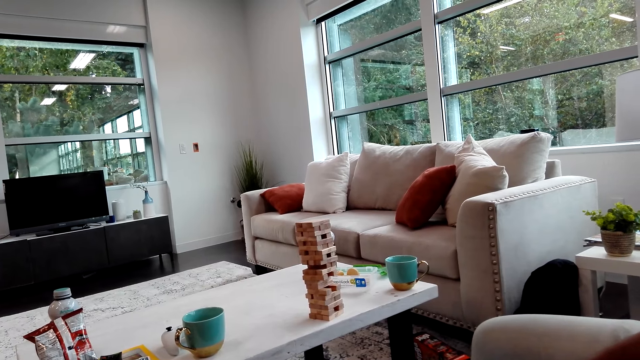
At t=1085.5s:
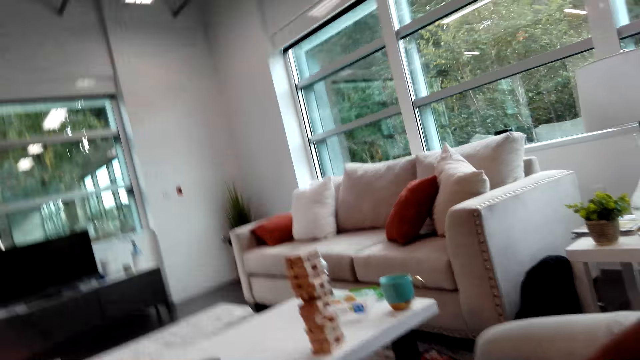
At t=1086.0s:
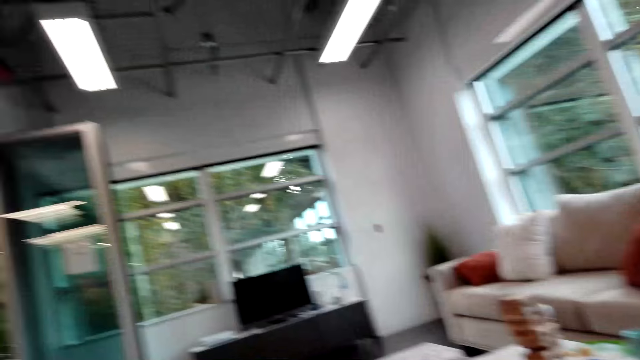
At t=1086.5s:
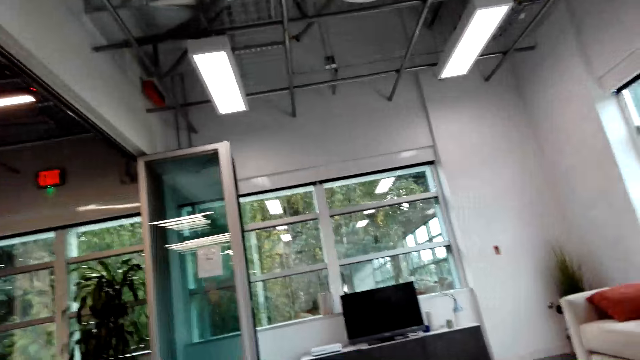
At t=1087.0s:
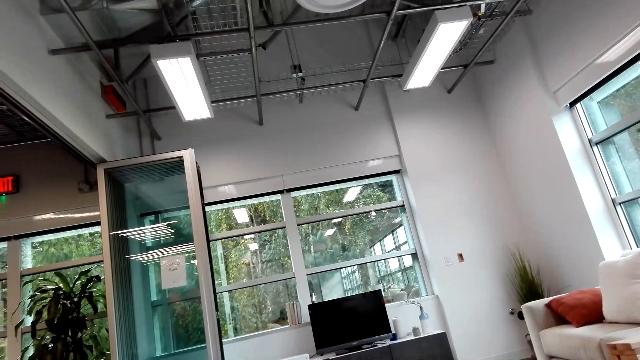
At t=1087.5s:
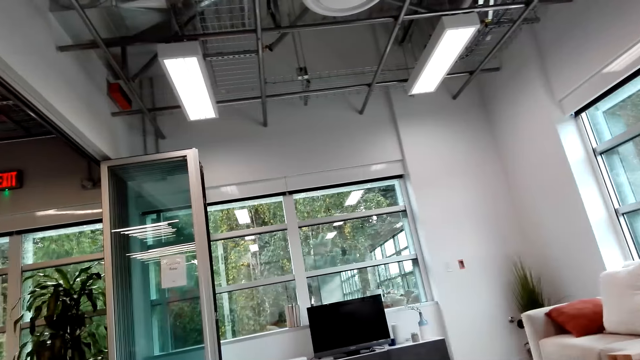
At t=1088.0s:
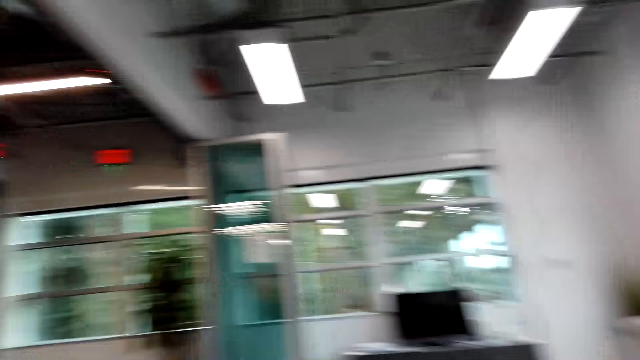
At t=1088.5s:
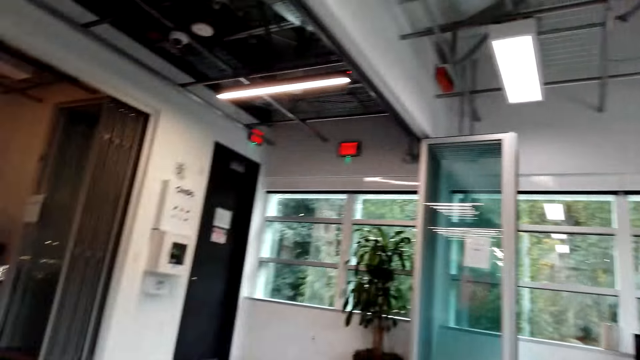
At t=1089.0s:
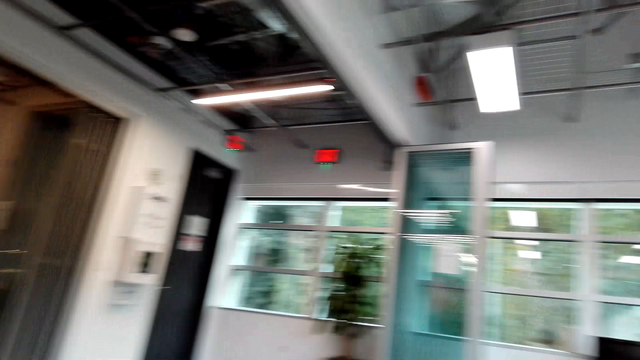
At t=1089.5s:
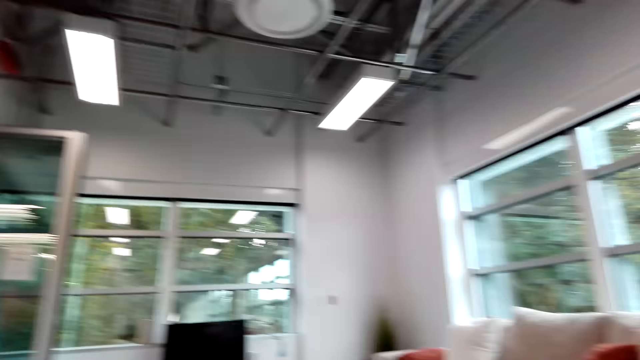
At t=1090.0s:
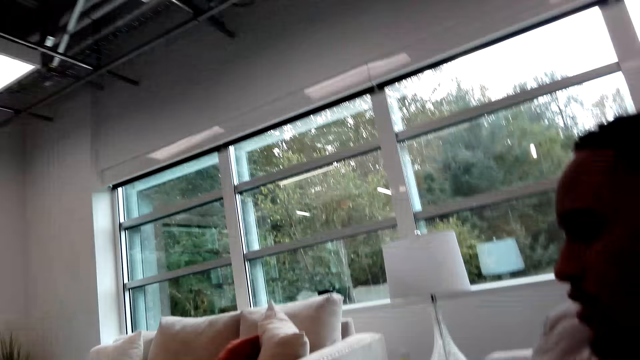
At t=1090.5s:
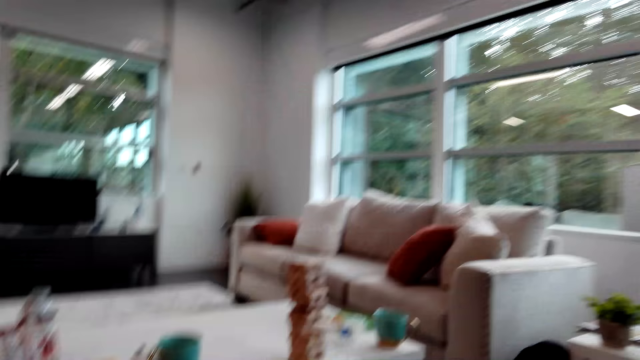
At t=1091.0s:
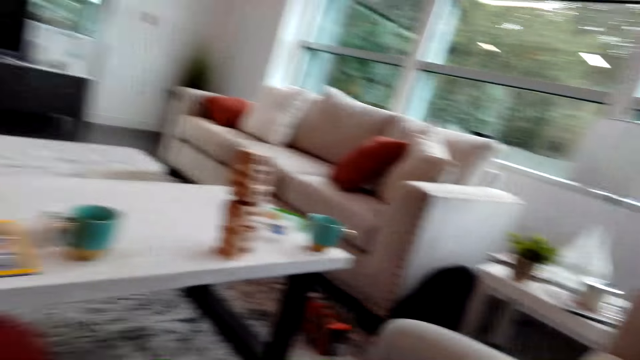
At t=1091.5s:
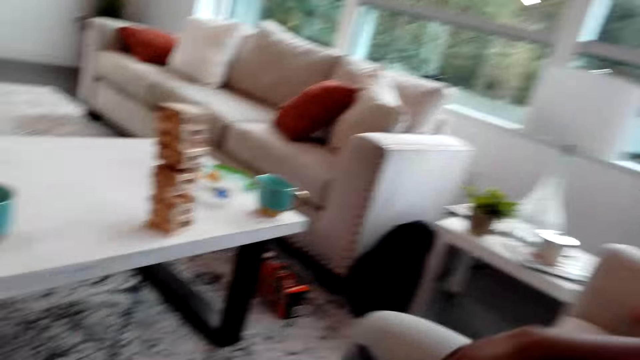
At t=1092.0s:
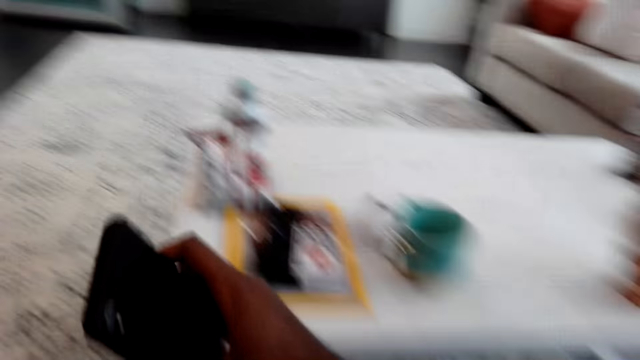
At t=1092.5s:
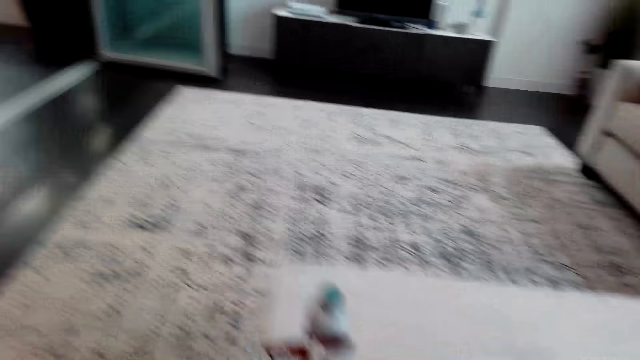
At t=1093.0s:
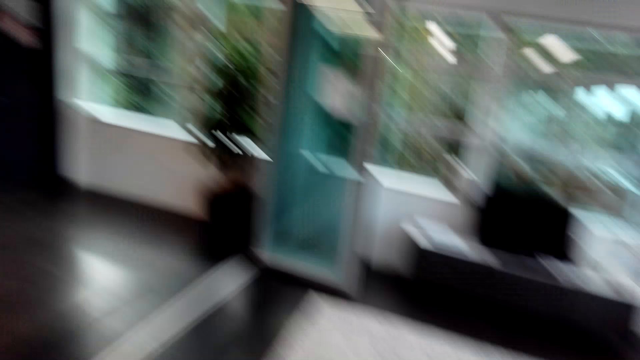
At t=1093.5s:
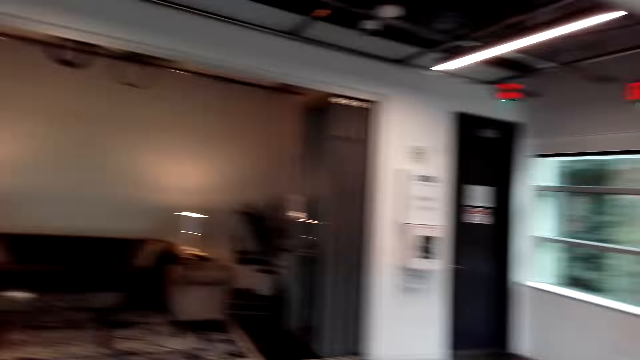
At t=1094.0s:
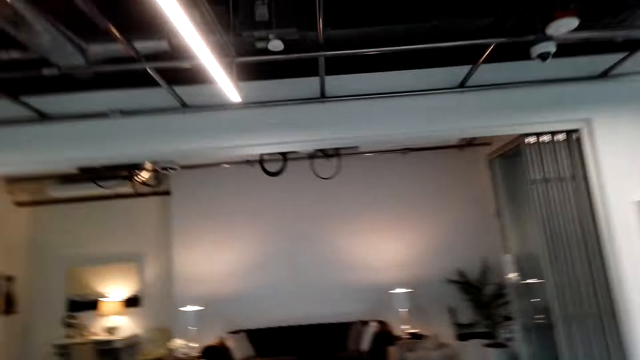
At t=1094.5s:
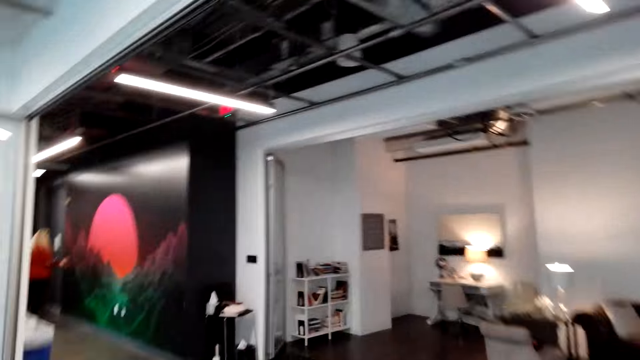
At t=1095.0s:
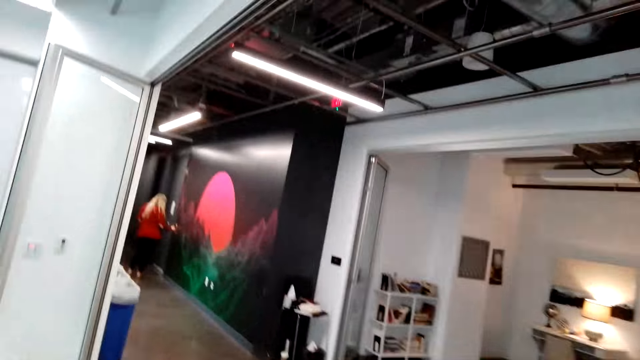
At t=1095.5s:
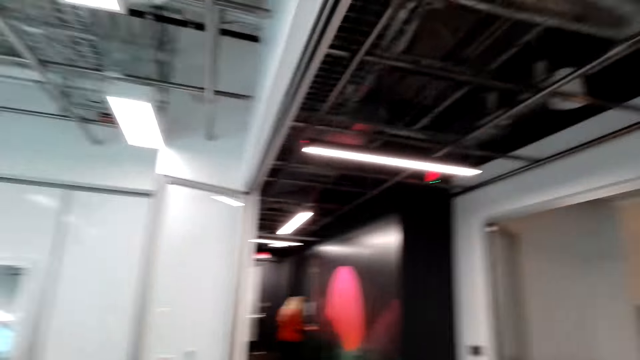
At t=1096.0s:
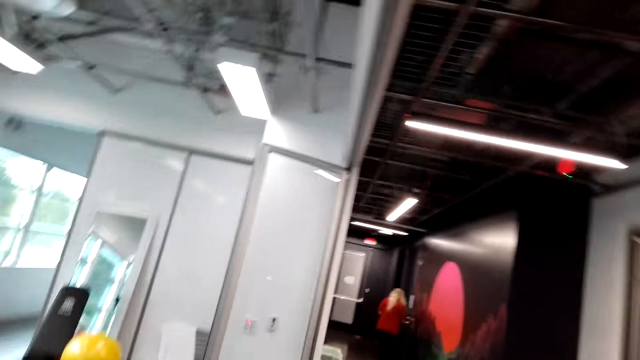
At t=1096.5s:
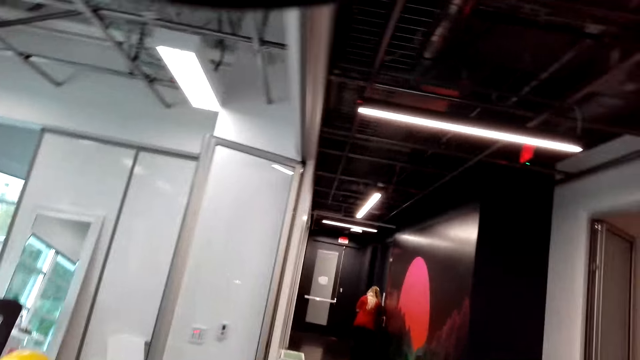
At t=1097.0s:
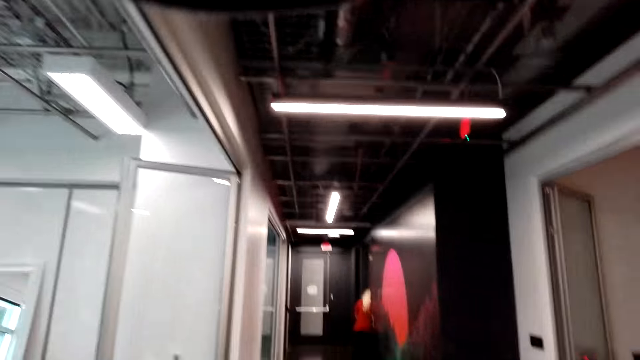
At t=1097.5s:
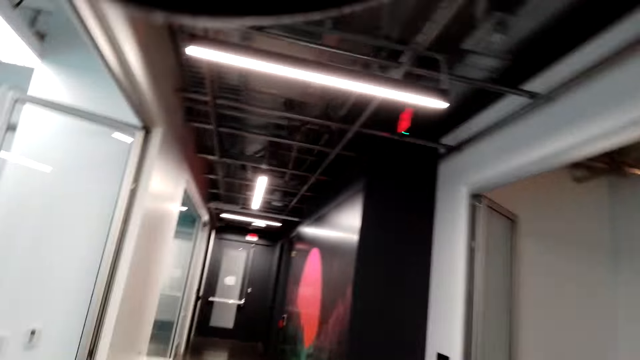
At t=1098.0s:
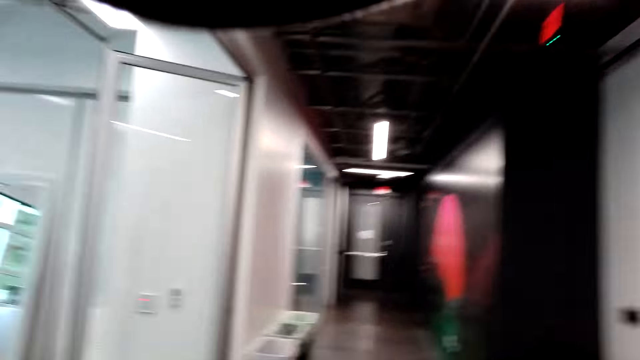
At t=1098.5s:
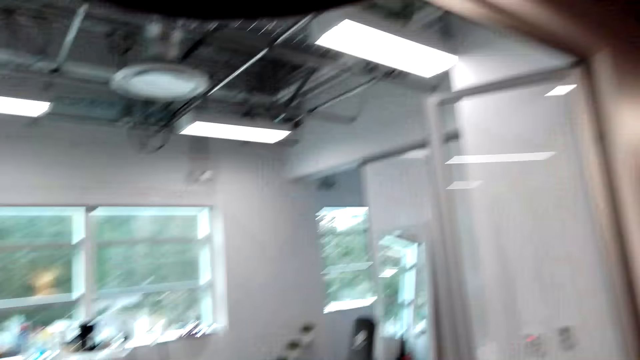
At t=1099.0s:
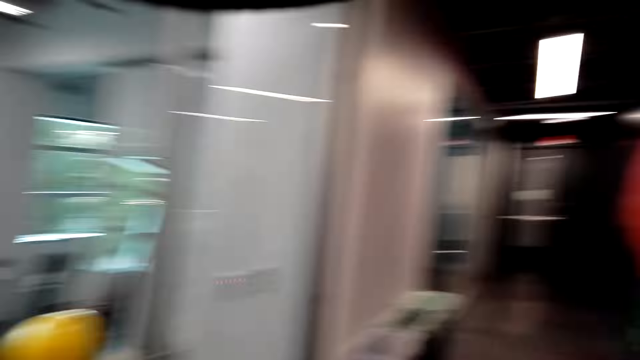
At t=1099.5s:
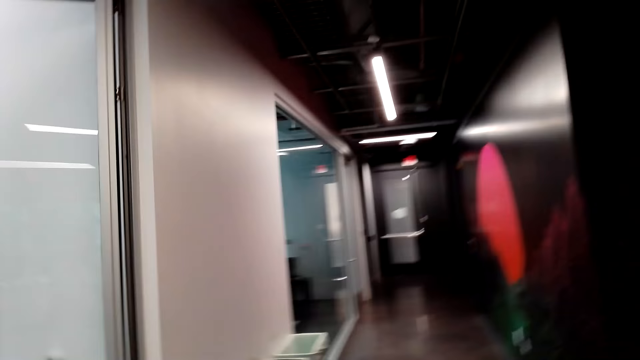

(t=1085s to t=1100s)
A man watches on the phone. The camera wearer watches a video on the phone. They look around the room. They walk. They stand up. They talk with another man. They walk in the house.

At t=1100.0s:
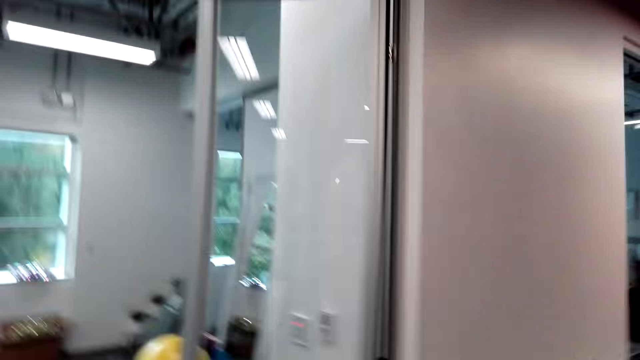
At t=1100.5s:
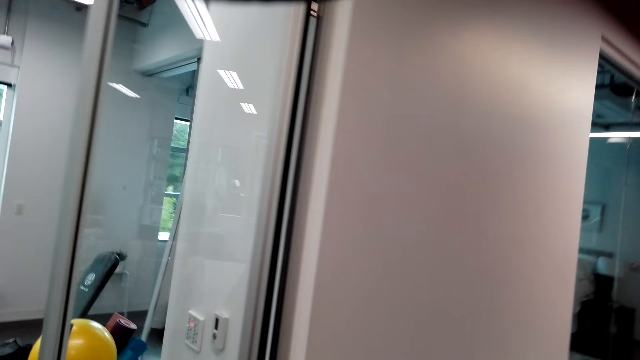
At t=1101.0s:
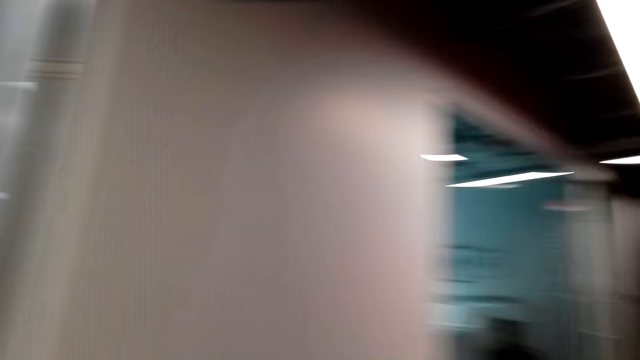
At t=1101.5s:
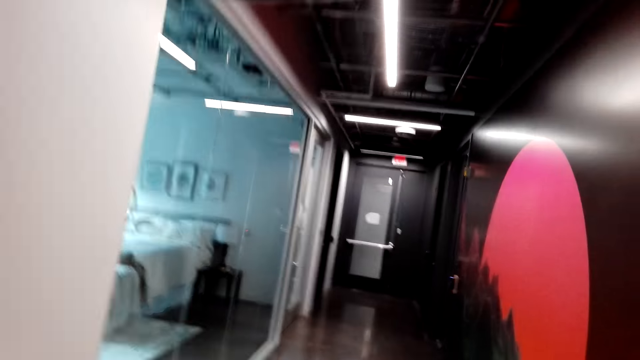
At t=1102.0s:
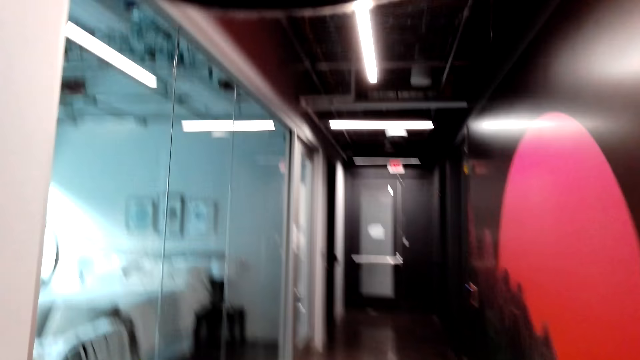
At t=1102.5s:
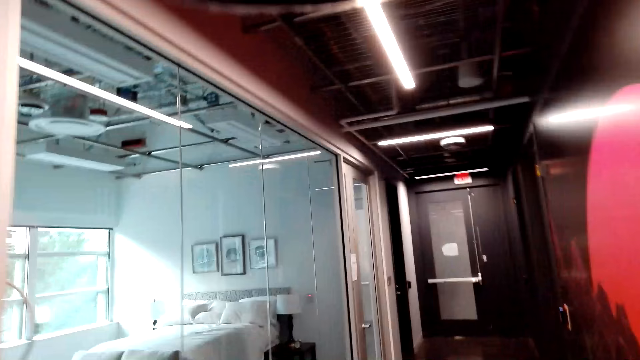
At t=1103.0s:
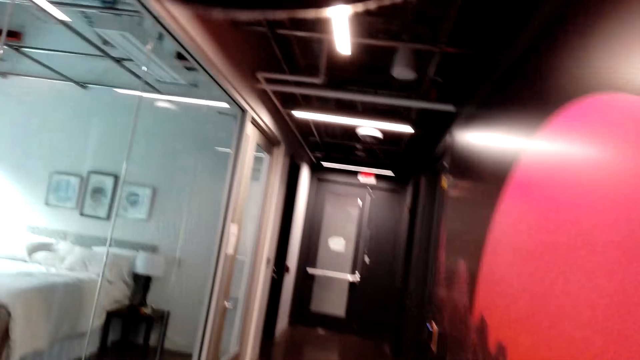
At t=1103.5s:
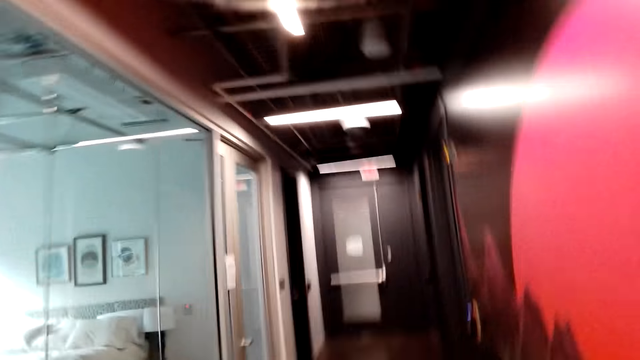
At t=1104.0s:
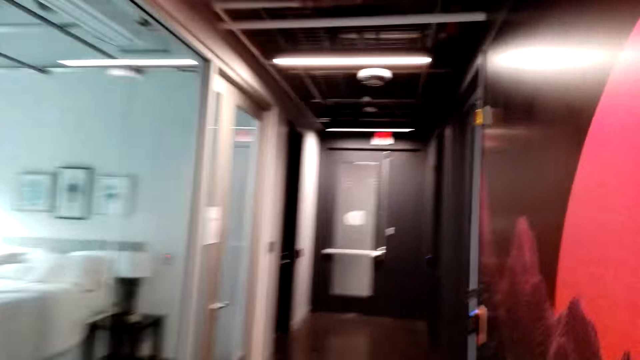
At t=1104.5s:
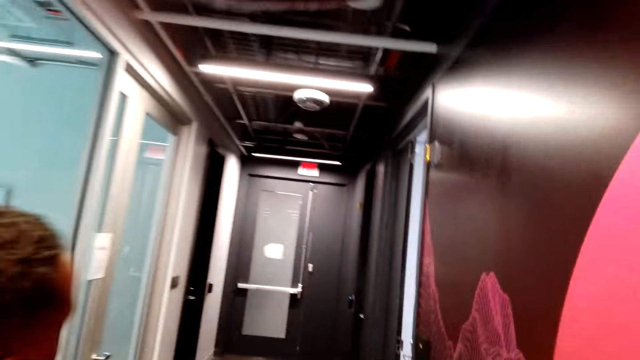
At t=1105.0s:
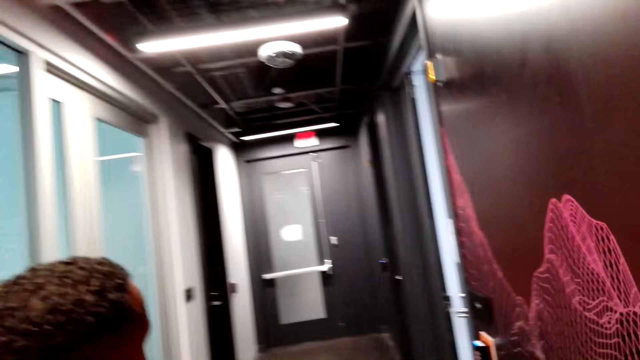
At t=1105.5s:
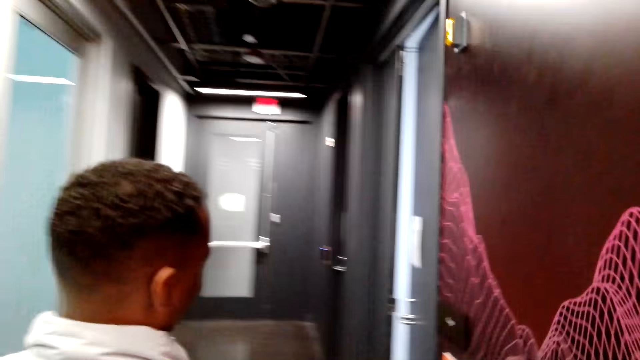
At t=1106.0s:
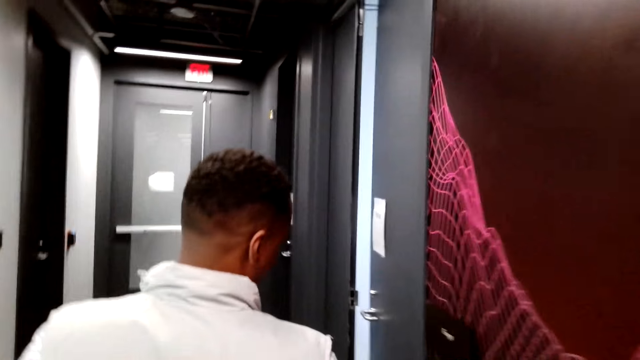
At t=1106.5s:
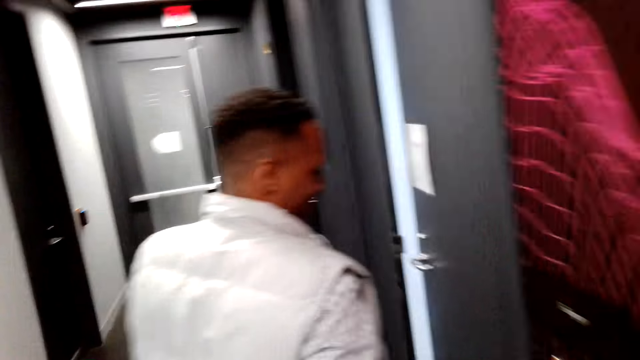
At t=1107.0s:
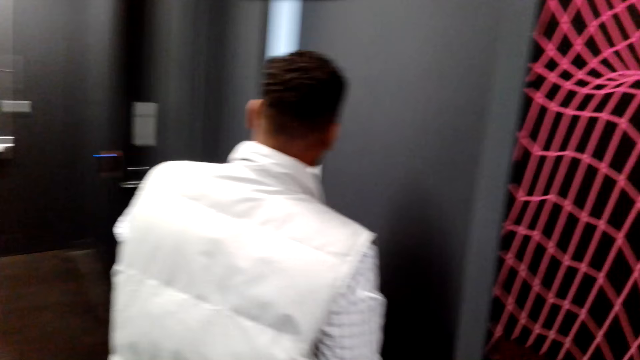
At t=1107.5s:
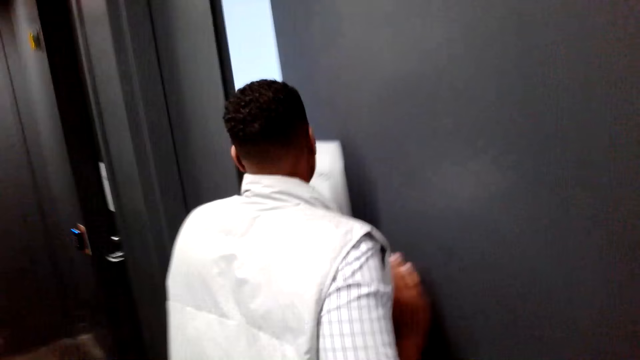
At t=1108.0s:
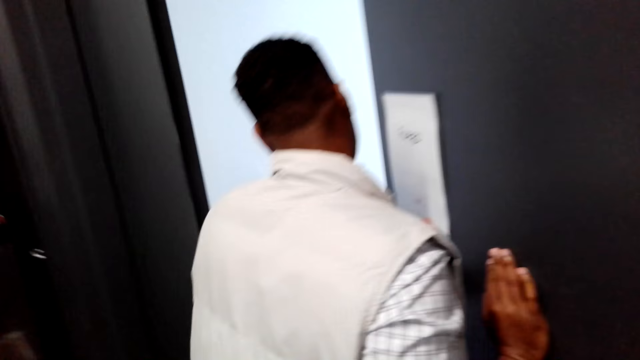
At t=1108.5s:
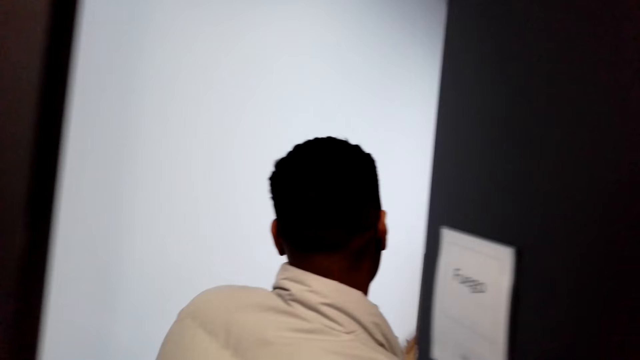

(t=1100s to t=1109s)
A man walks into the room with the camera wearer. The man pushes the door.
